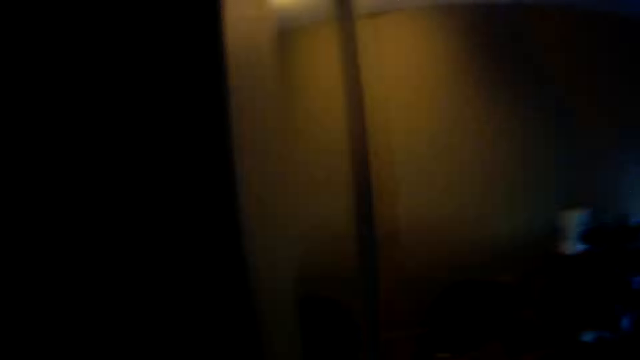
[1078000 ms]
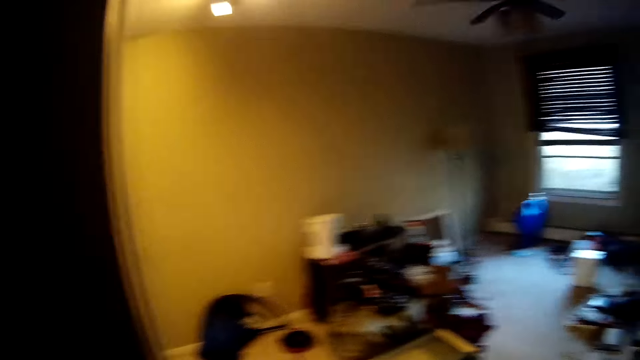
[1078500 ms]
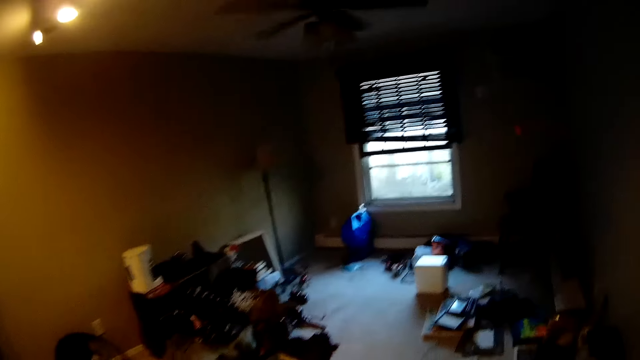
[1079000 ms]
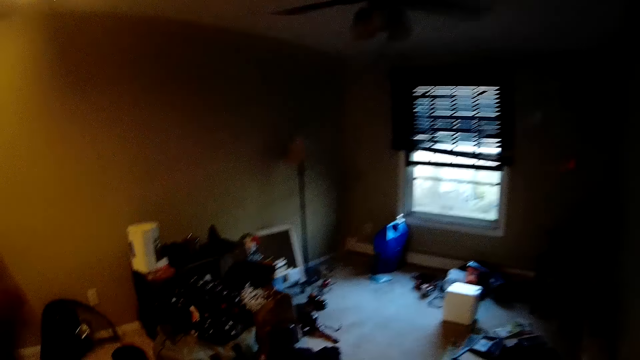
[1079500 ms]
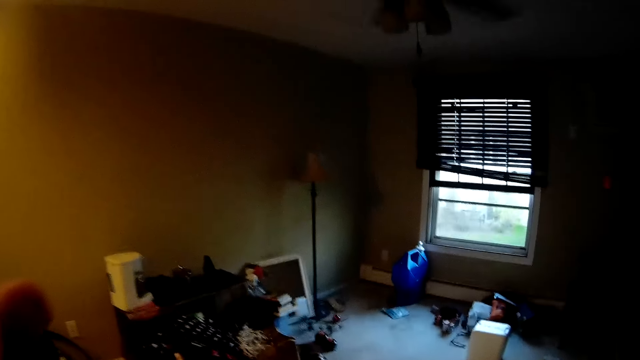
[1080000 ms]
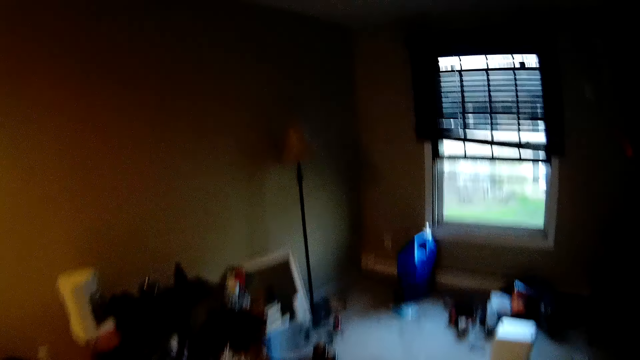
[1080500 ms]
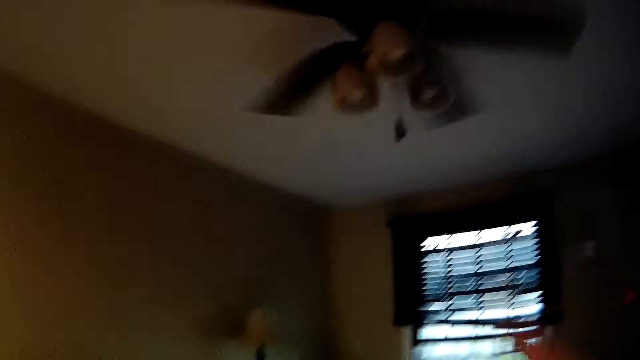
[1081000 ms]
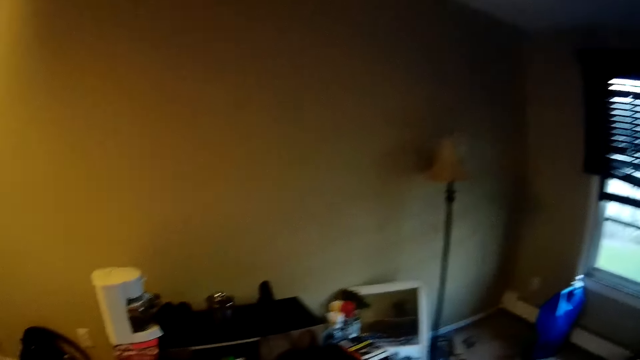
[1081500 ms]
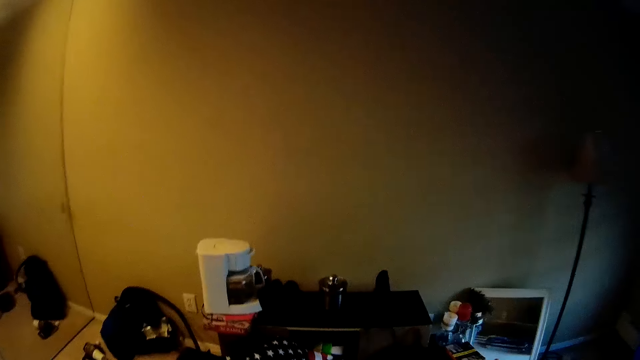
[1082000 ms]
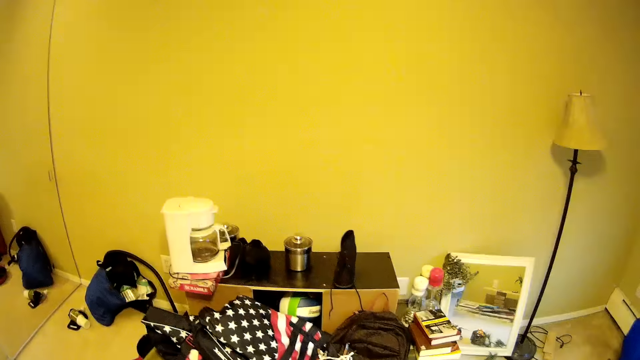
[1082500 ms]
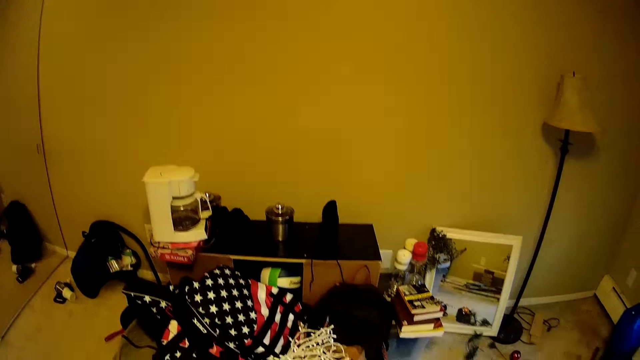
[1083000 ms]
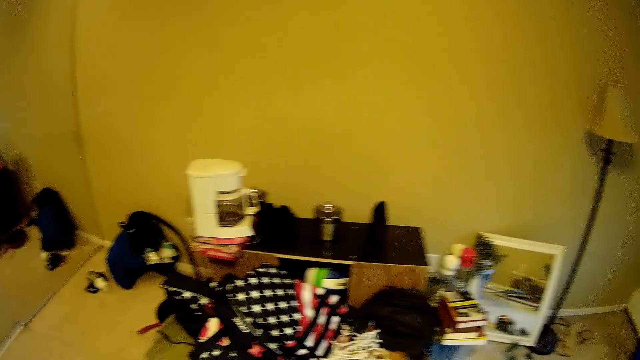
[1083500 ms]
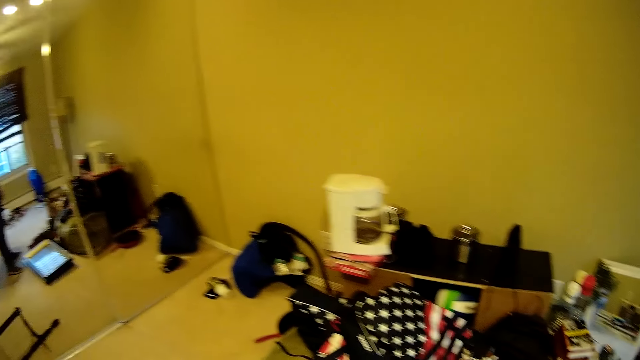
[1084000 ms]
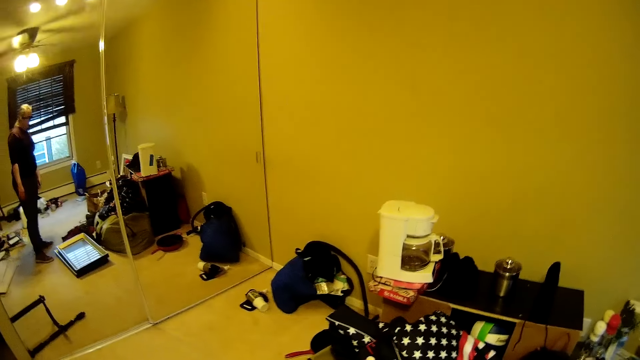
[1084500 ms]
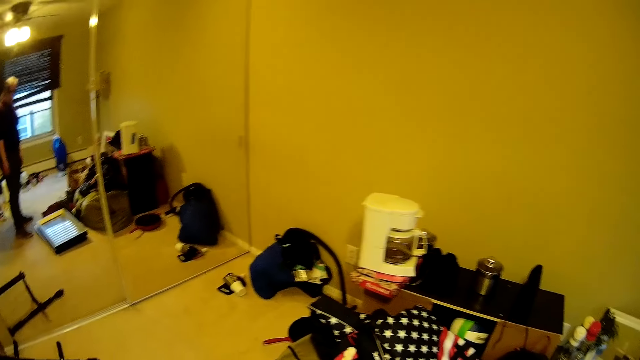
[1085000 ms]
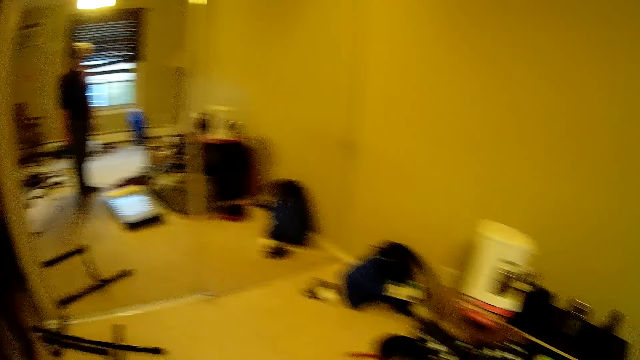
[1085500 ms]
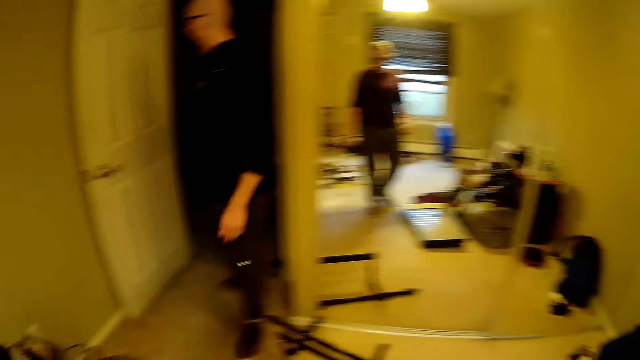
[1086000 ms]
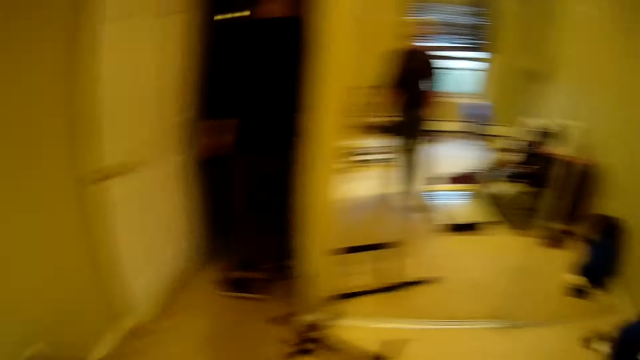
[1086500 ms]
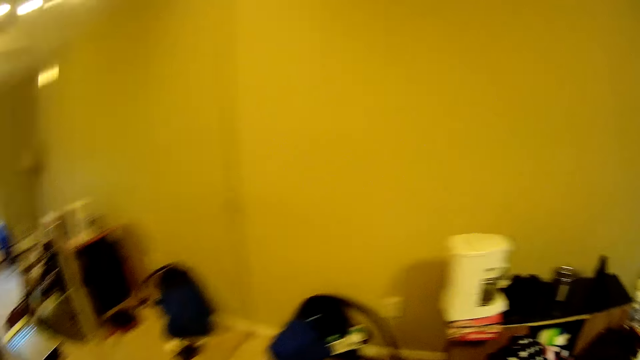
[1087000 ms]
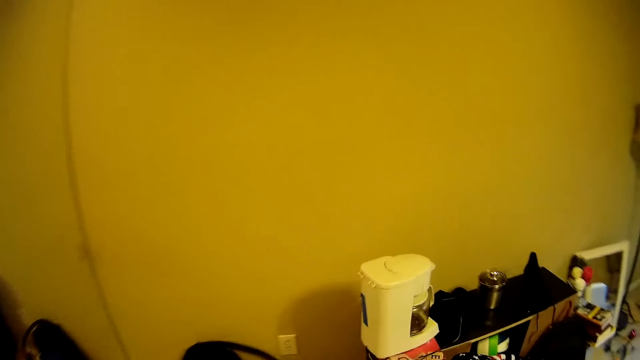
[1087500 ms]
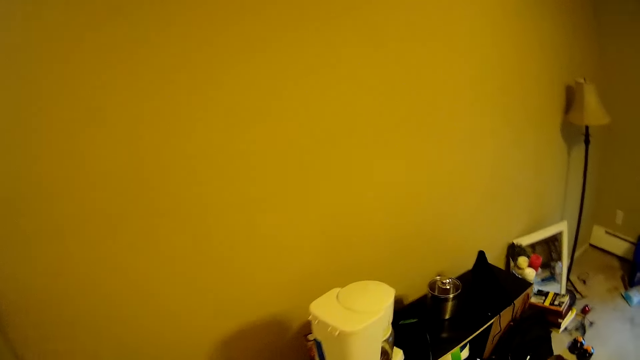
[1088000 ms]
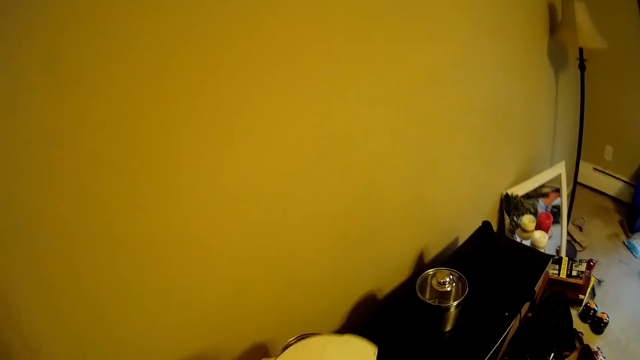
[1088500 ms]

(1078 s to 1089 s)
The camera wearer looks at the room. They look at the mirror. A man stands near the door. The man walks away from the camera wearer.

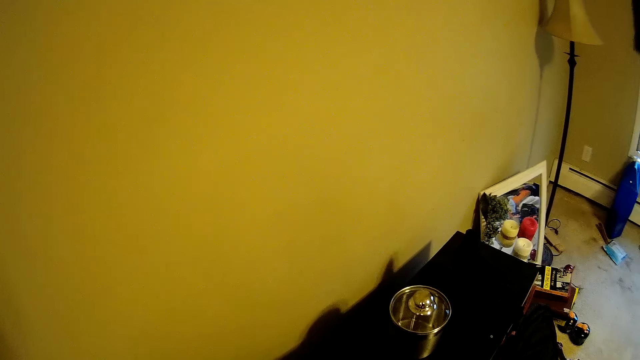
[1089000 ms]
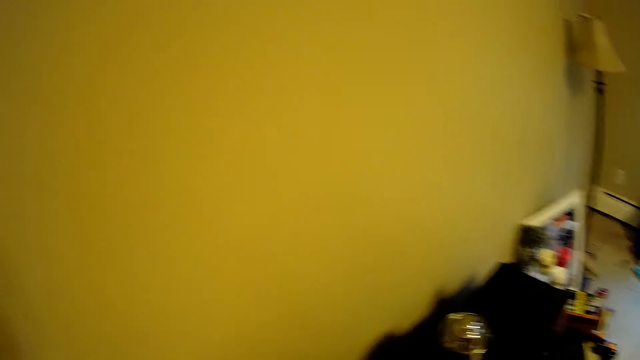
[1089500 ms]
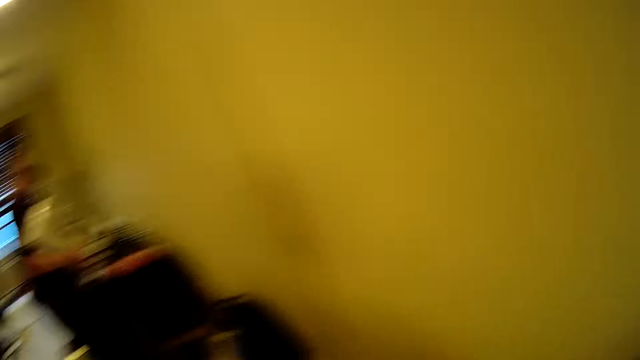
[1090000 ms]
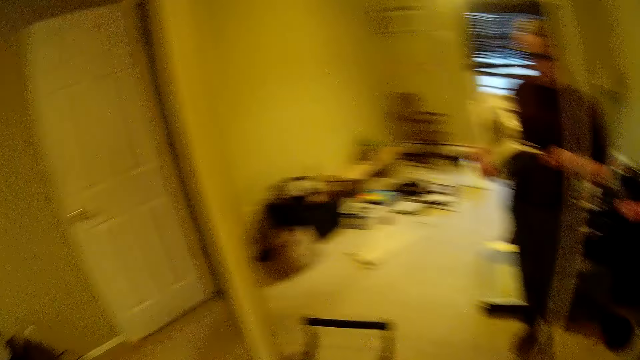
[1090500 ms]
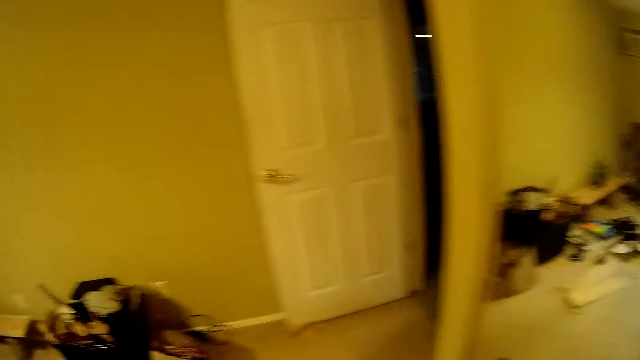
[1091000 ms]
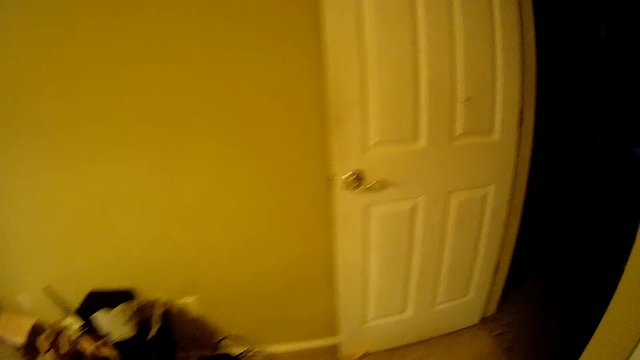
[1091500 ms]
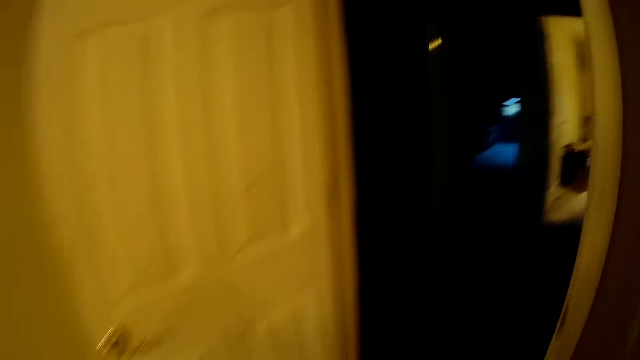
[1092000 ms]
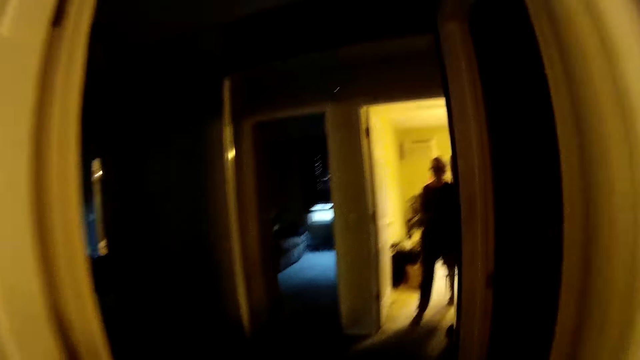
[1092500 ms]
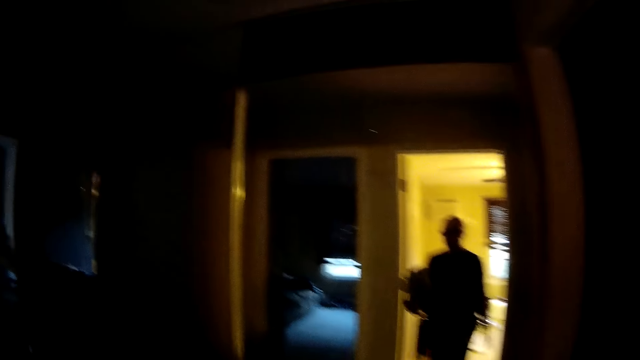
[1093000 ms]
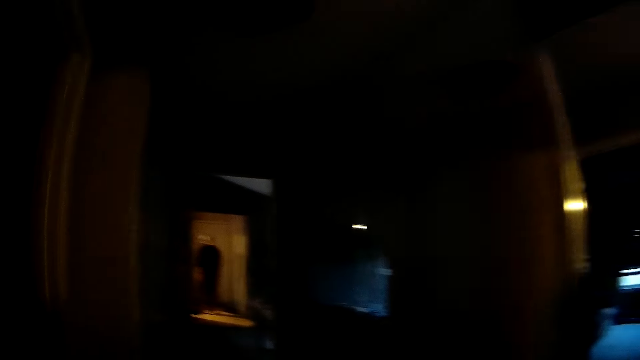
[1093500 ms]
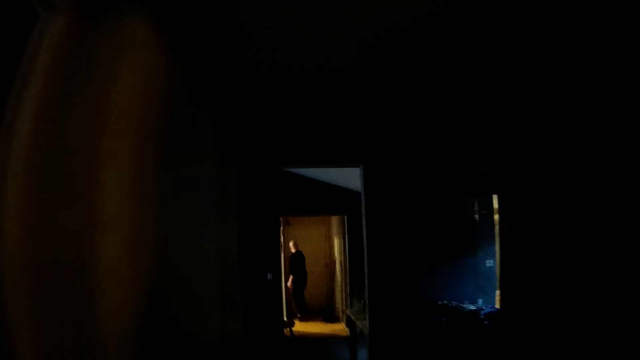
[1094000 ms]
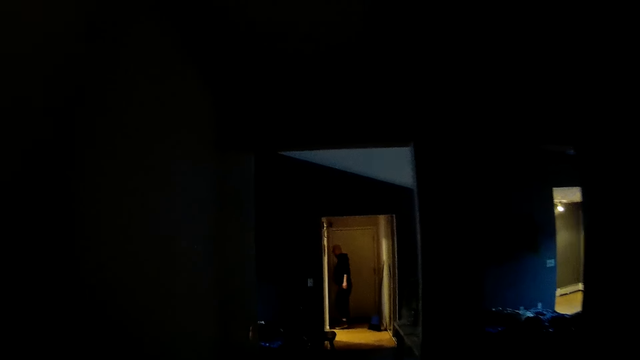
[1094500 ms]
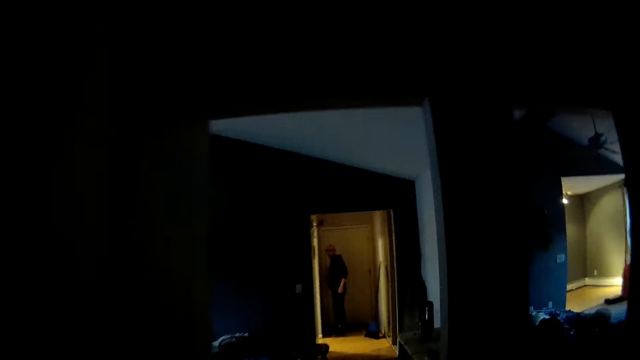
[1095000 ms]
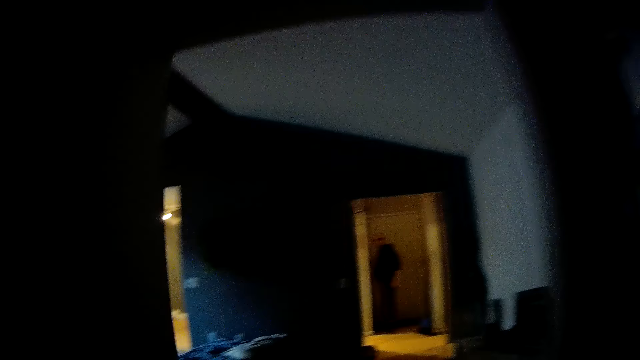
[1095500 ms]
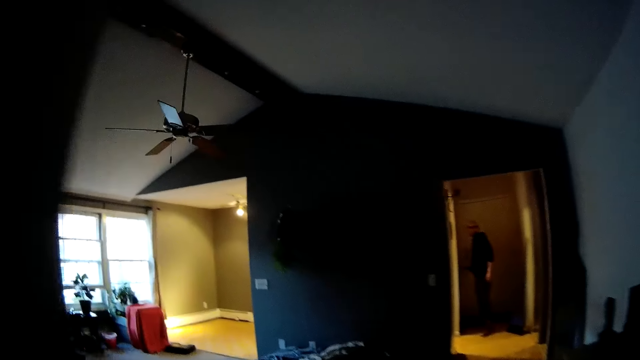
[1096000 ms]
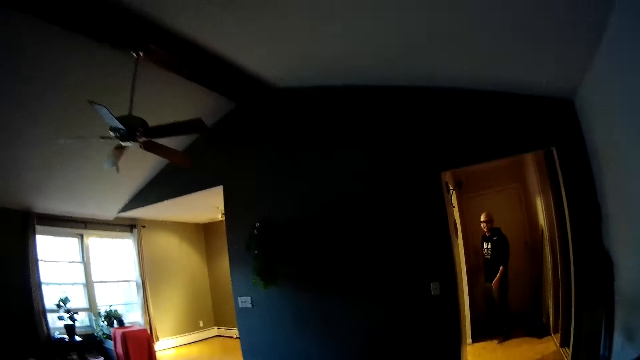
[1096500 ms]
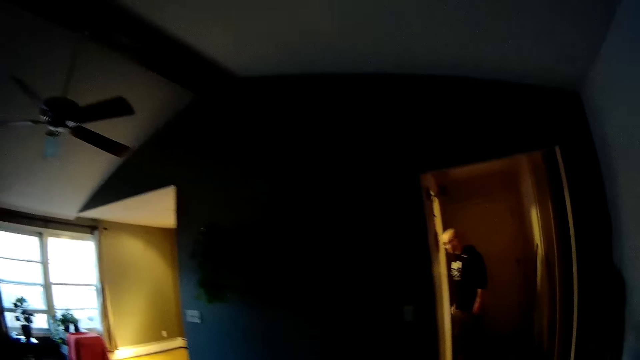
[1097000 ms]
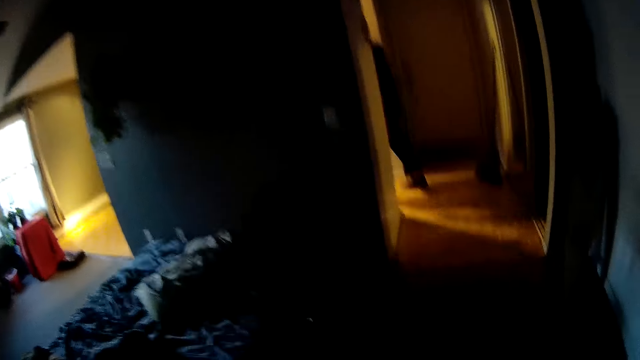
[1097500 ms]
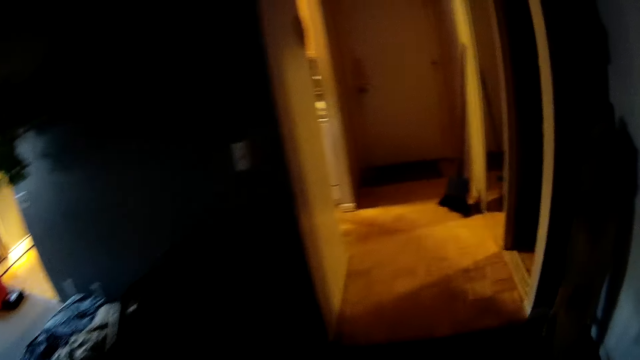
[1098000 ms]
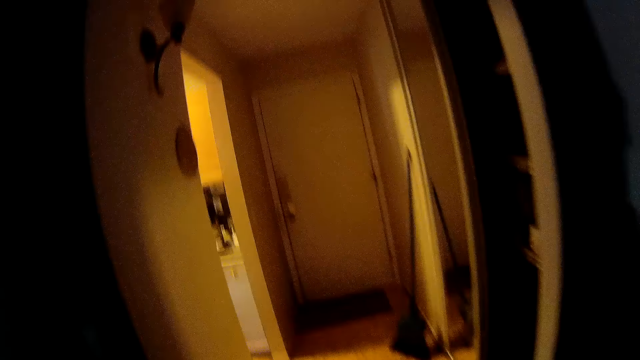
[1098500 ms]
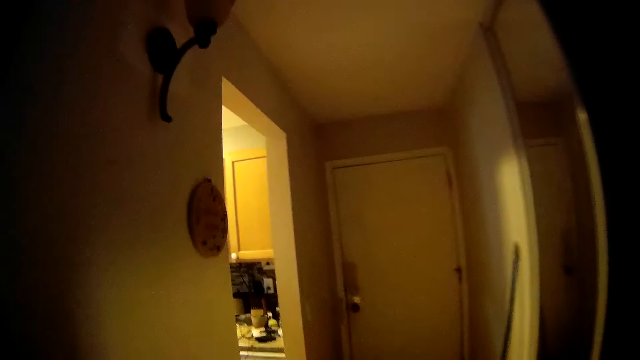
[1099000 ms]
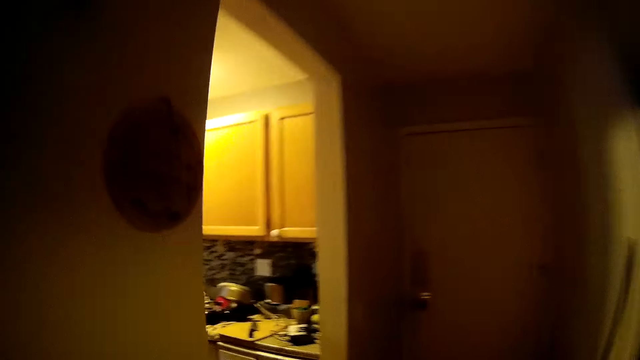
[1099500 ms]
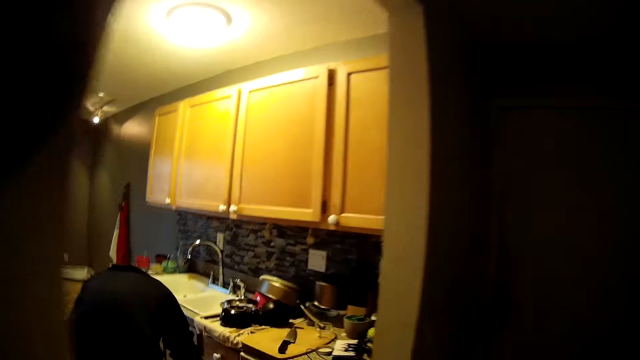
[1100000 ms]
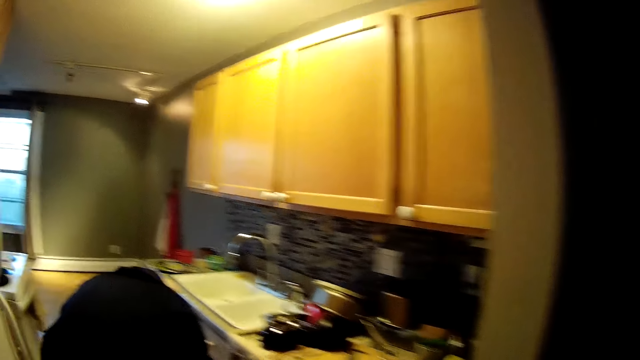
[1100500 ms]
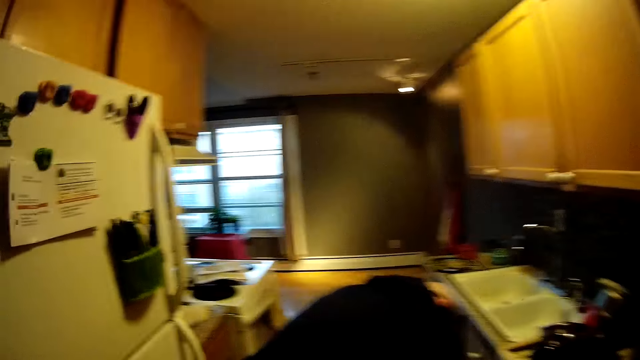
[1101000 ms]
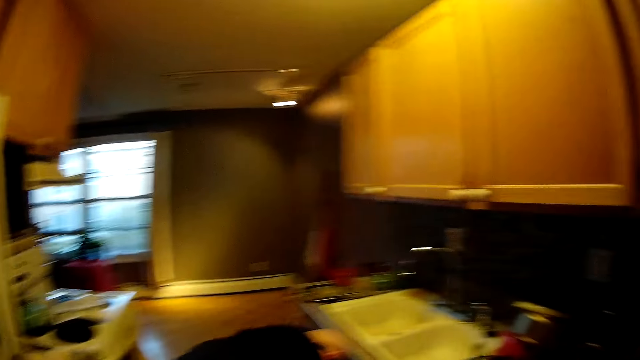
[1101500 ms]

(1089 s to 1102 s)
The camera wearer picks up a coffee maker. She walks to the kitchen with an electric kettle in her left hand. She leaves a room. She walks while talking to a man. The man walks into the kitchen. The man interacts with the camera wearer.
